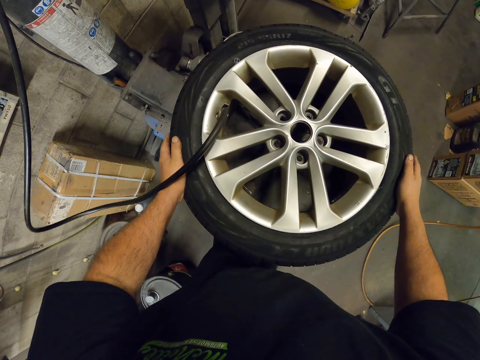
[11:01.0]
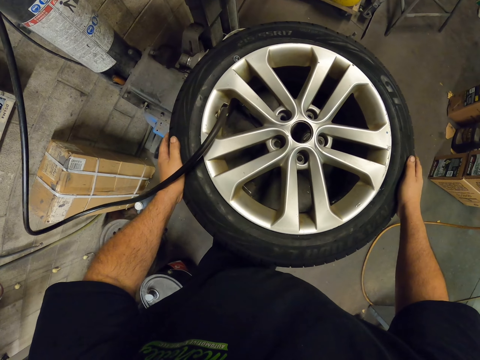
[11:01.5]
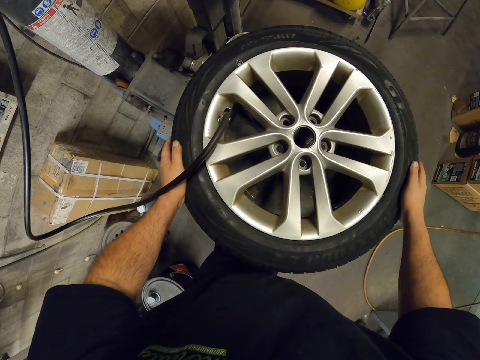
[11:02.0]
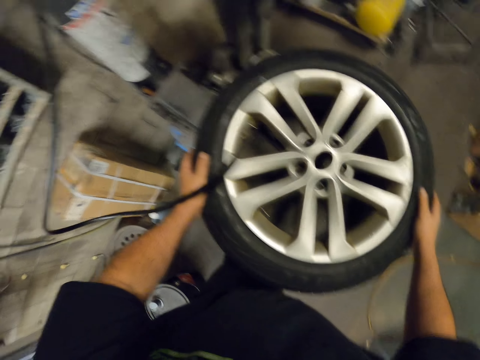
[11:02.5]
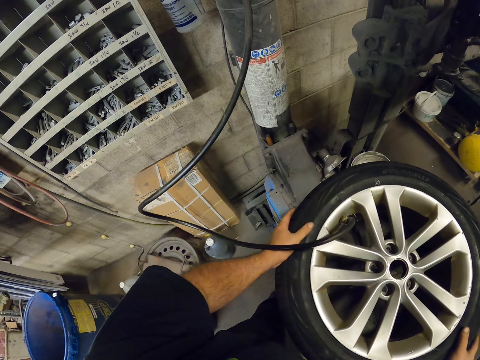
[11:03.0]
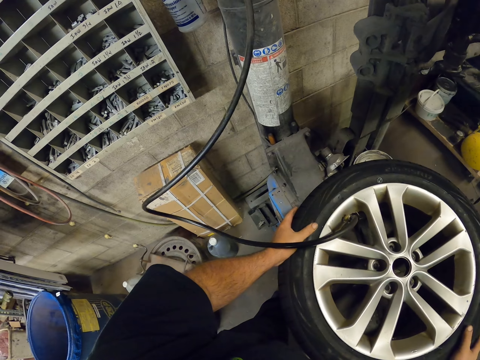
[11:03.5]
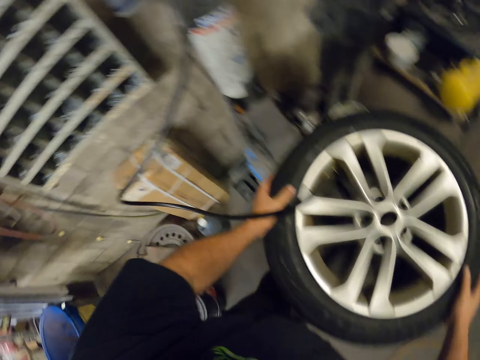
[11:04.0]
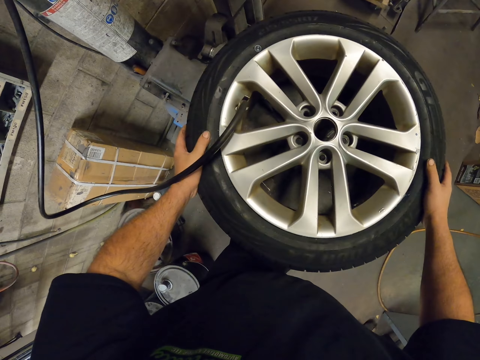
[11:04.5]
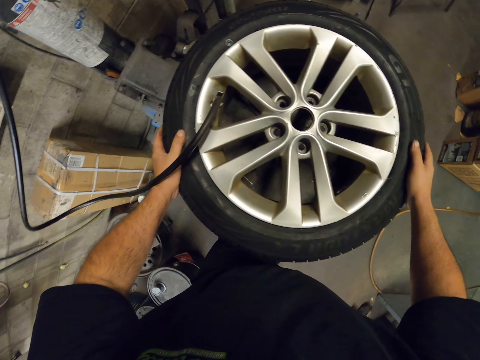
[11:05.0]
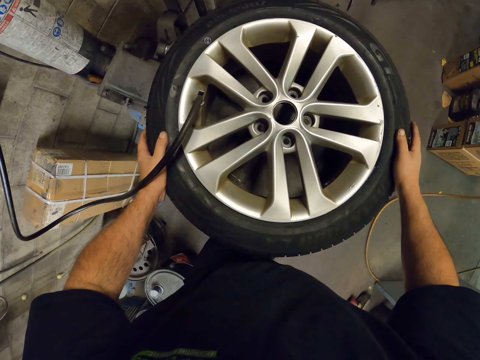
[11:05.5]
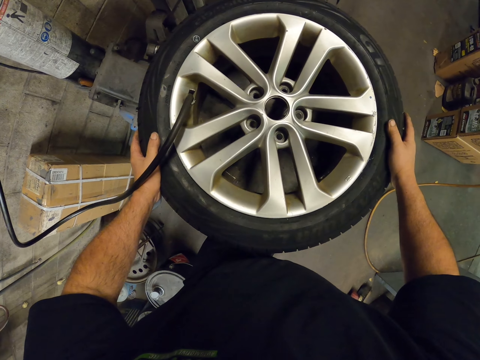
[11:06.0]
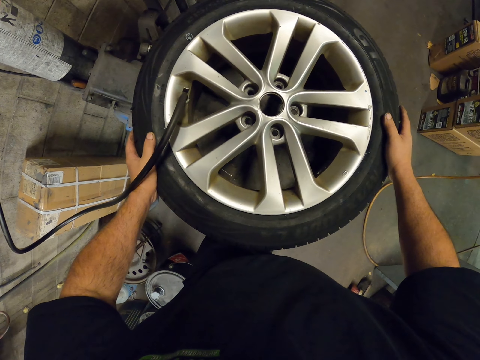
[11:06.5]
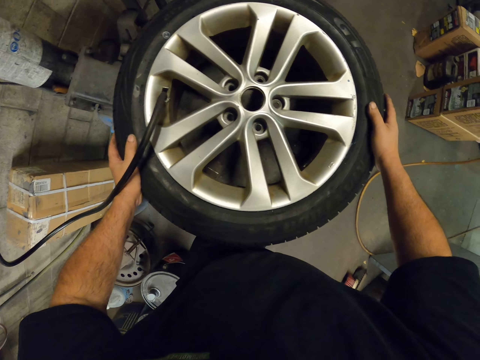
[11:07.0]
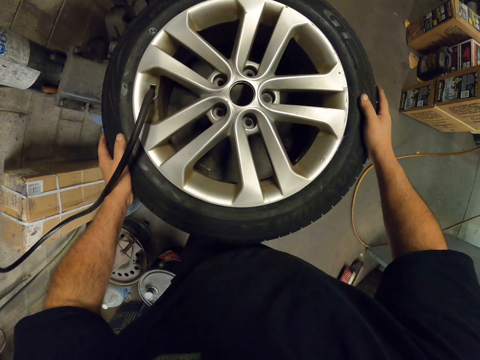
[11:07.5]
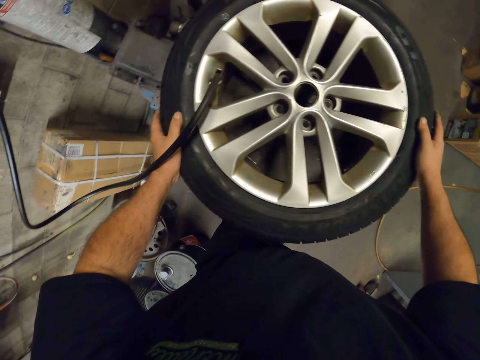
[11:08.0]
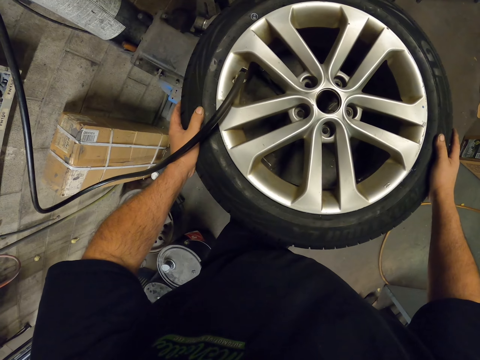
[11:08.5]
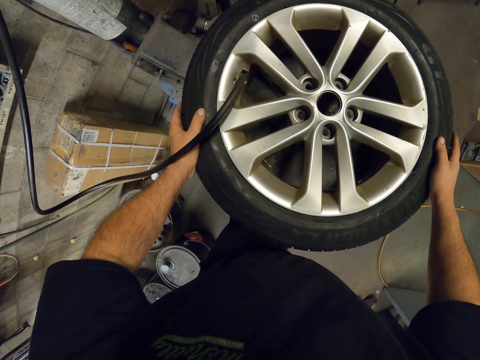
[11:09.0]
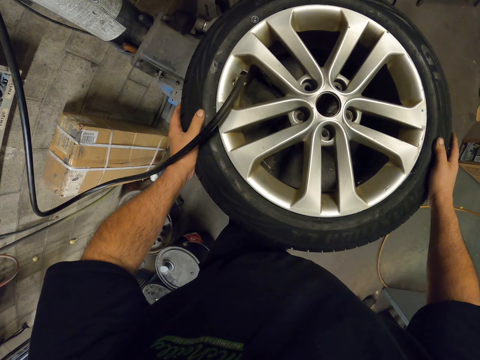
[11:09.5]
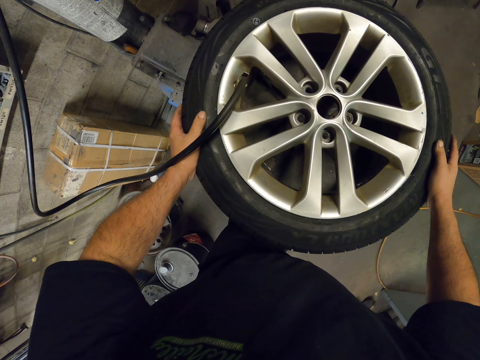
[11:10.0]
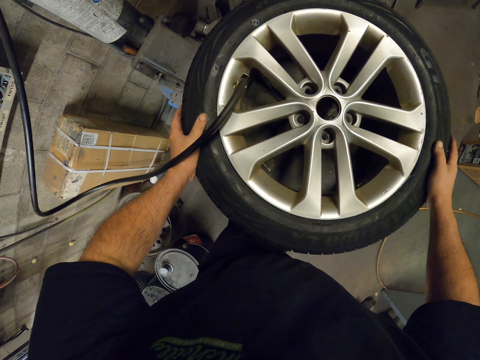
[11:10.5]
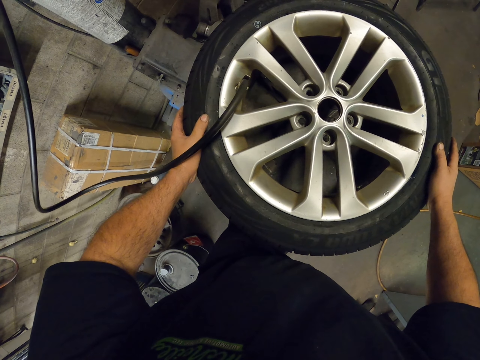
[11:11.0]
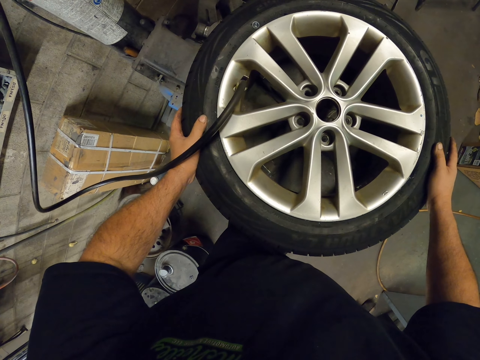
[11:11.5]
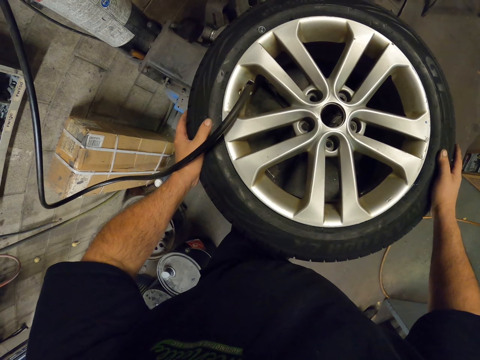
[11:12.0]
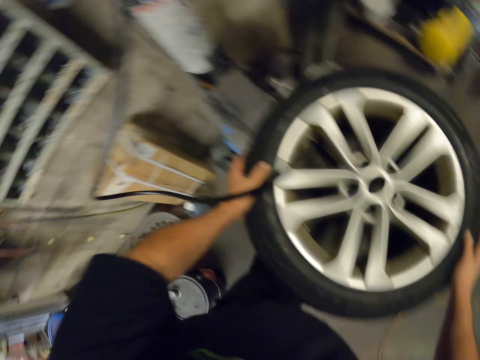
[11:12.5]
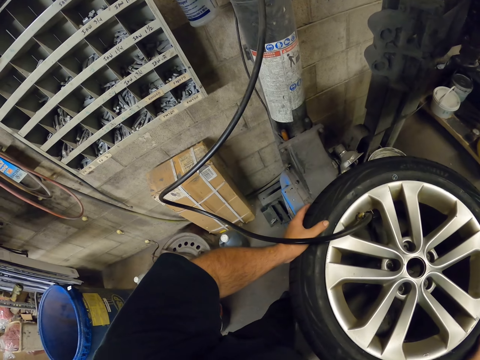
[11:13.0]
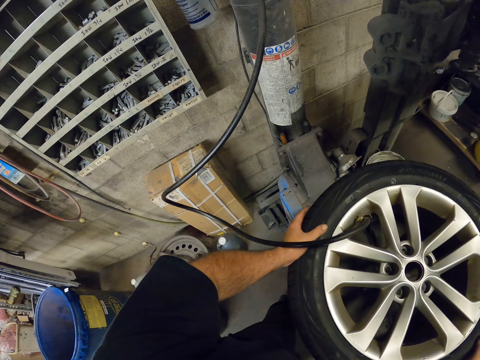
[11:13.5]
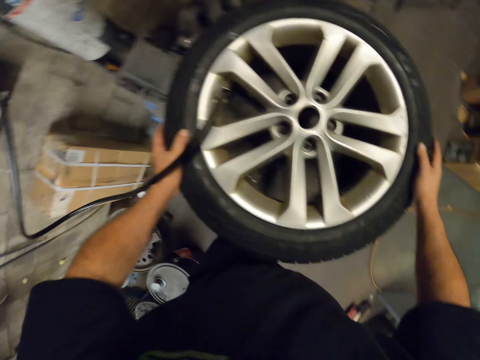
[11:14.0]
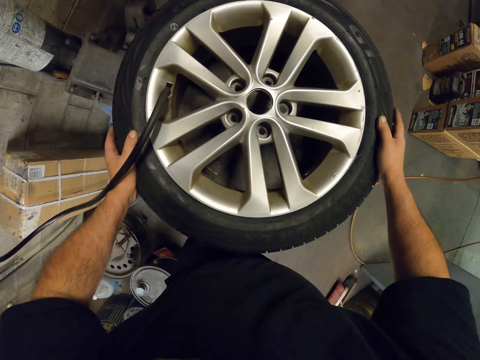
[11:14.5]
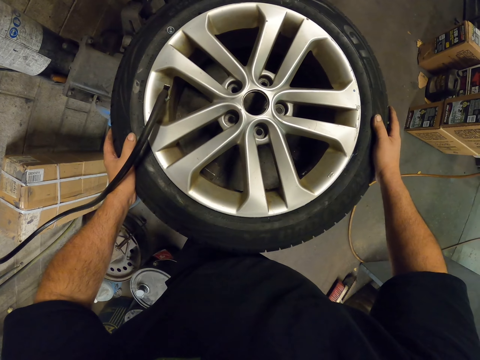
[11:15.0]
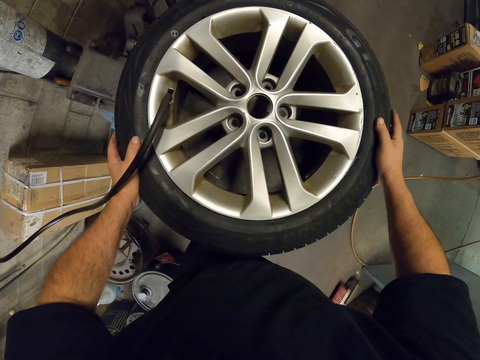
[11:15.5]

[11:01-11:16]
The camera wearer pumps in the pressure on the tire. They look around.

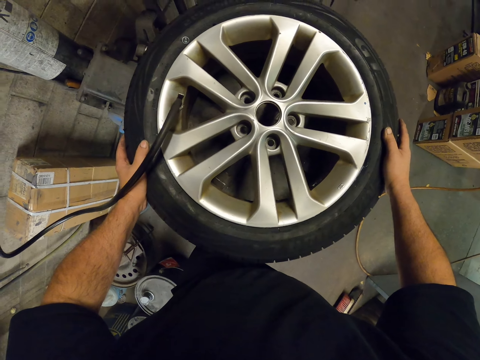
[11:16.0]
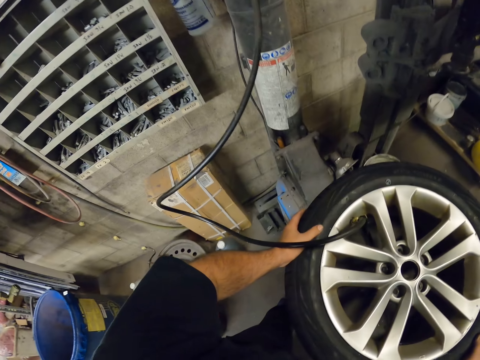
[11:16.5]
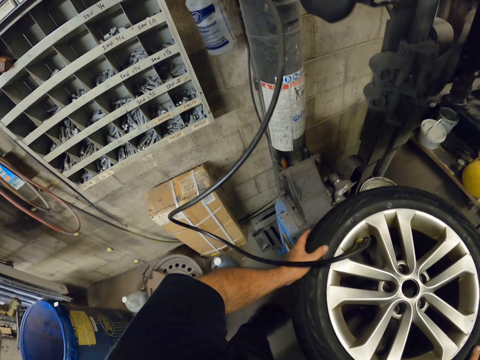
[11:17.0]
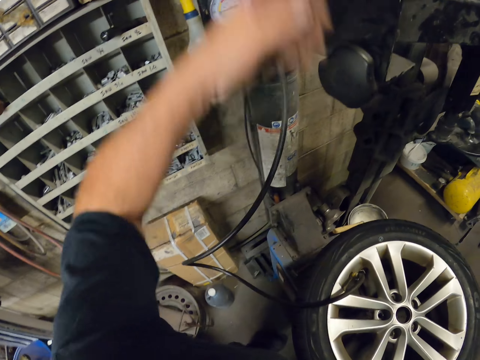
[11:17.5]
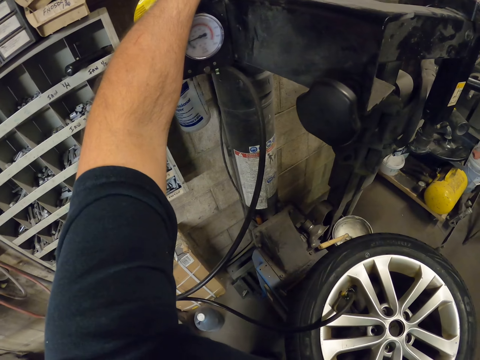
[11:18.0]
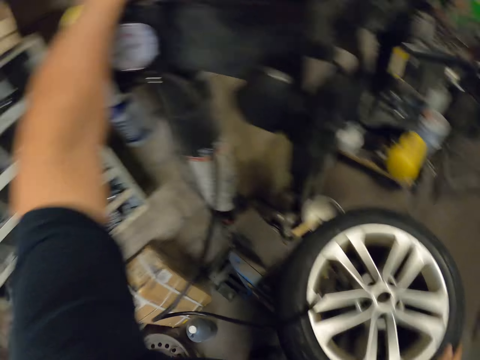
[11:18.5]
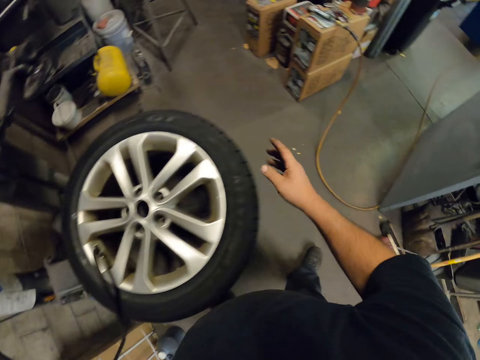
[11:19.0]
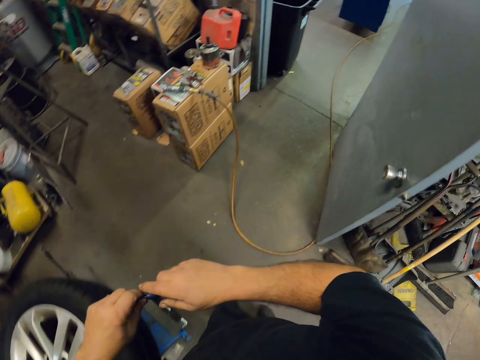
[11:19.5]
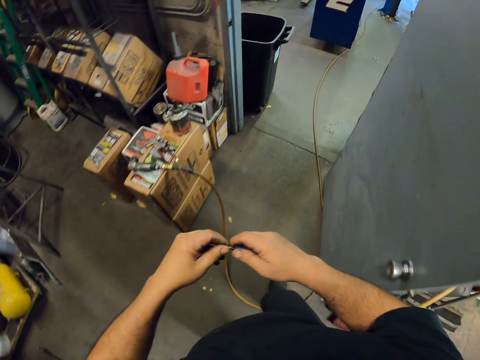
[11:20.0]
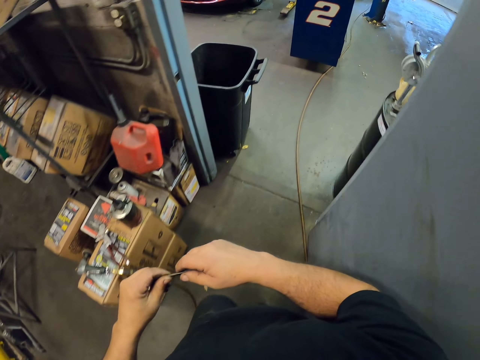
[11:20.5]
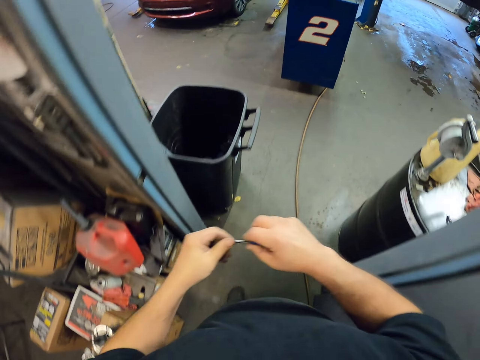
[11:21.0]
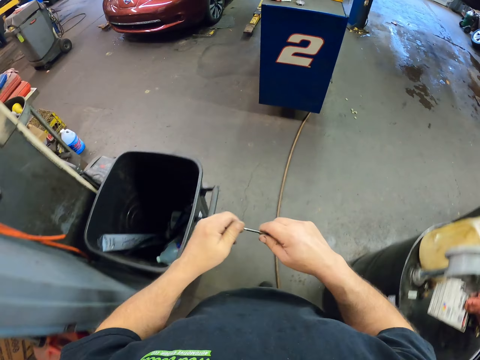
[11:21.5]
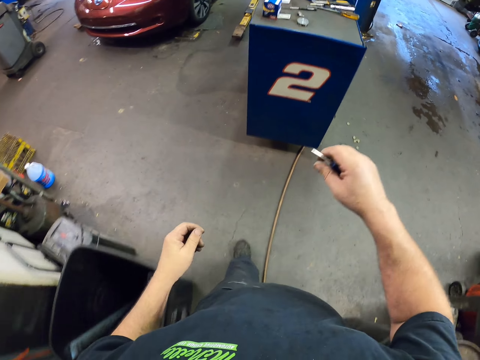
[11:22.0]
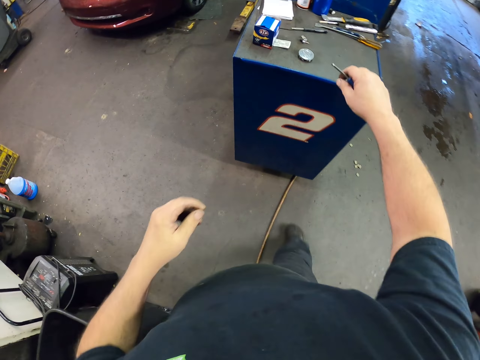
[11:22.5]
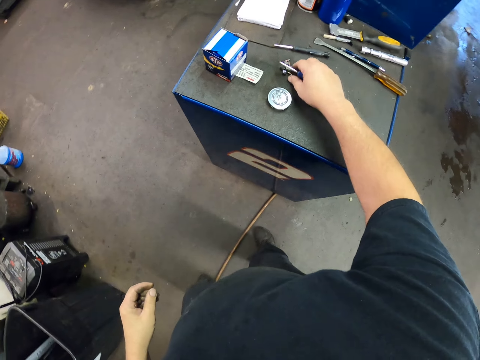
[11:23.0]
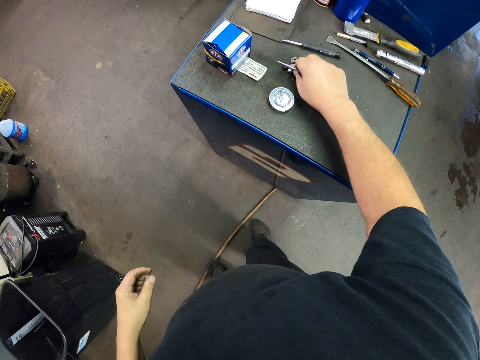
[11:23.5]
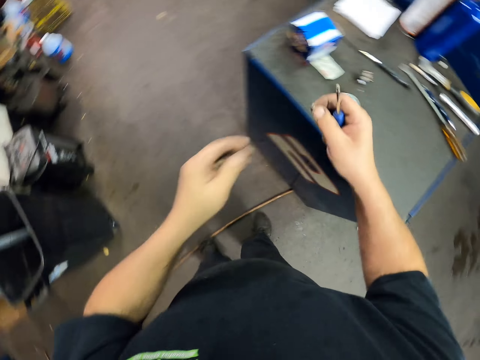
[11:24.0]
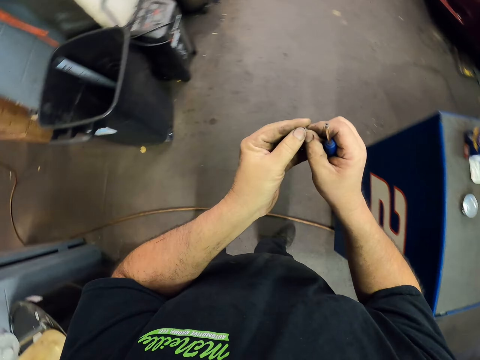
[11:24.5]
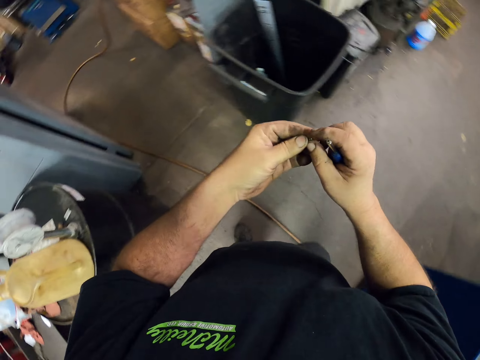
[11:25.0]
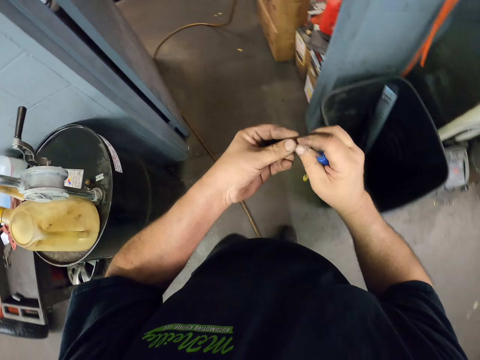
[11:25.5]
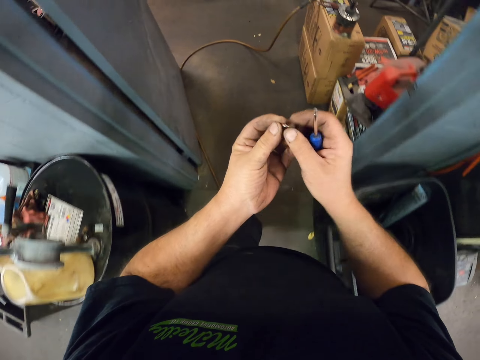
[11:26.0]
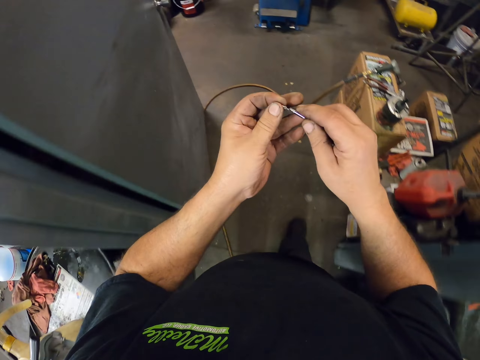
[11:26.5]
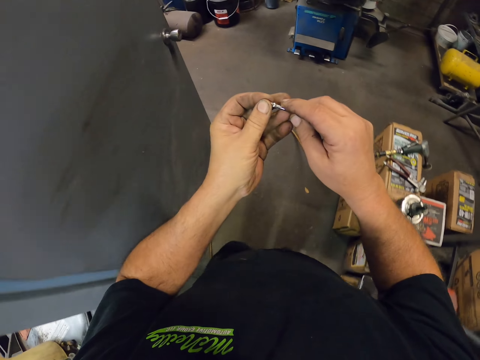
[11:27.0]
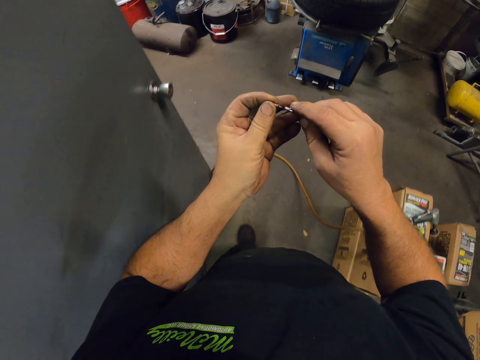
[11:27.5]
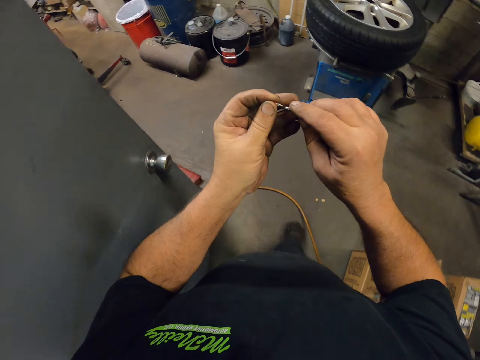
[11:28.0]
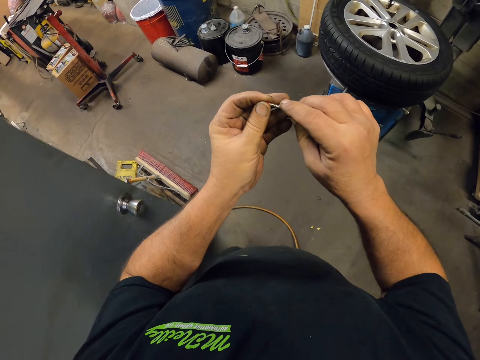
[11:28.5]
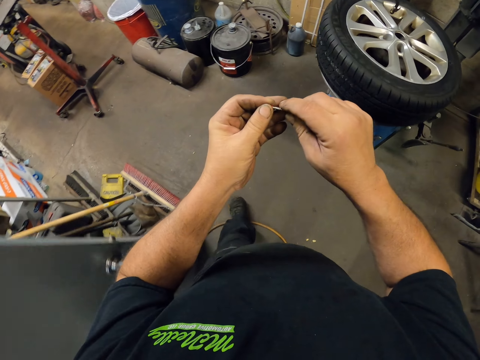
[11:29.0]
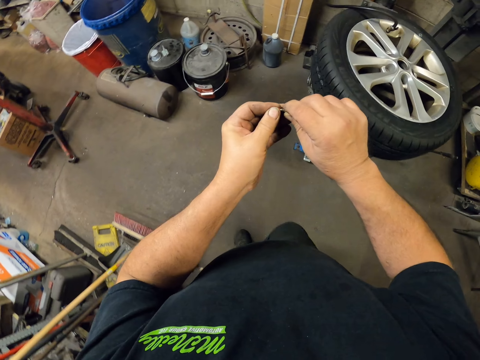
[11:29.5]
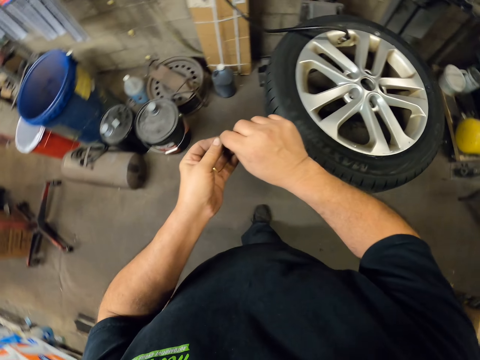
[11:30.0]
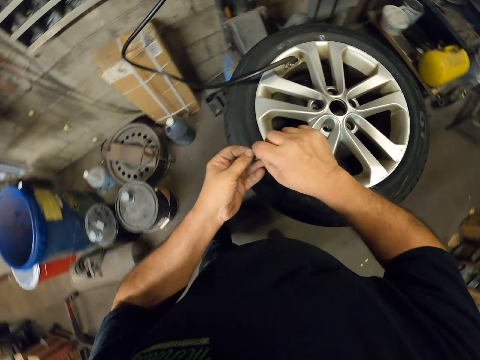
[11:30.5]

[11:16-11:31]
The camera wearer picks up something. They lift their hand up. They look around. They walk around. They hold a screwdriver. They walk forward. They pick up a tire valve cap or valve on a table. They turn around. They walk forward. They attach the valve on the screw.
